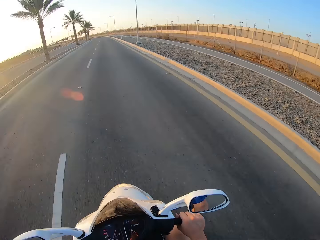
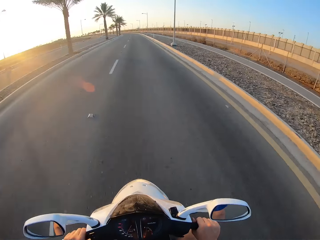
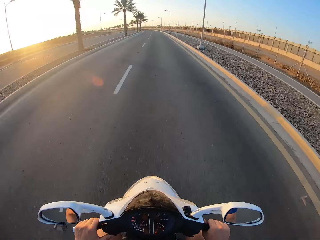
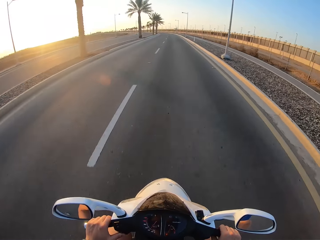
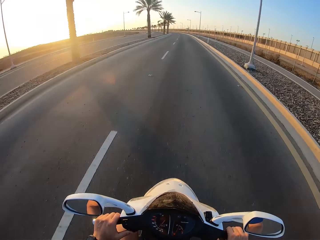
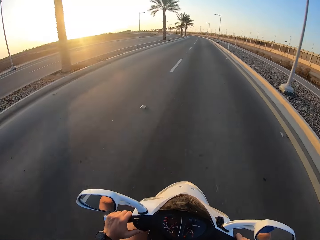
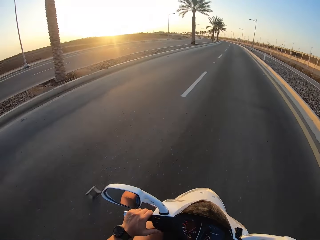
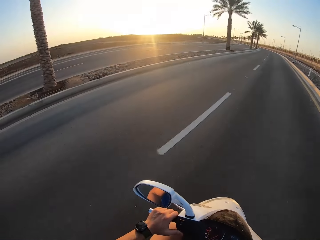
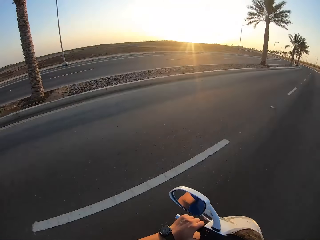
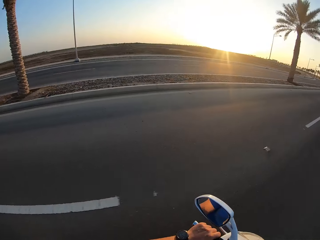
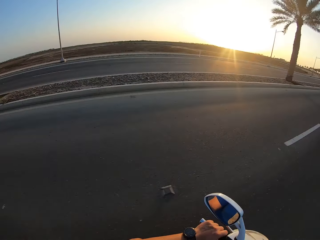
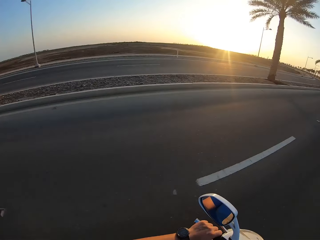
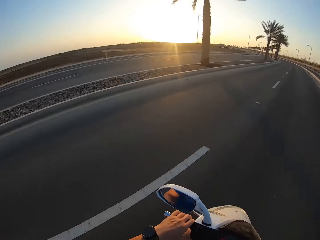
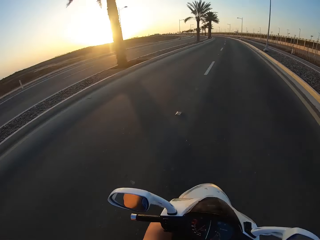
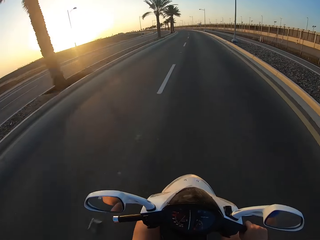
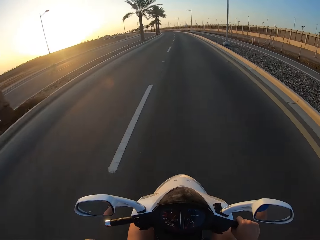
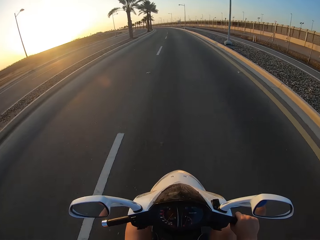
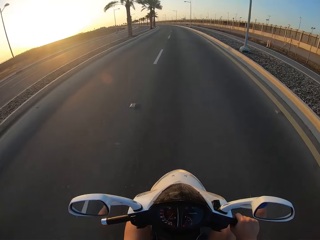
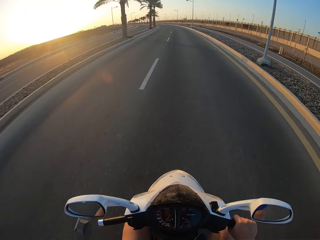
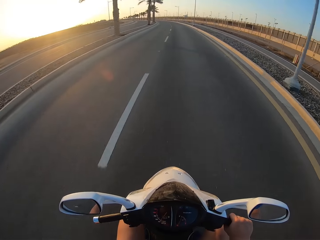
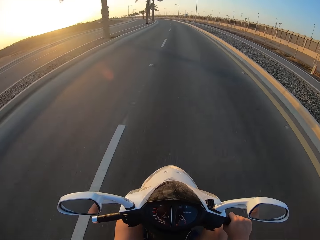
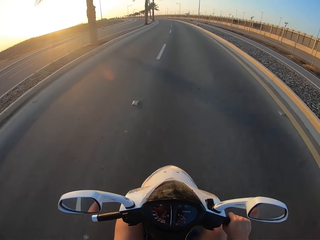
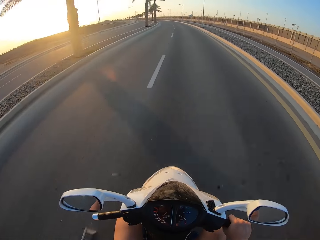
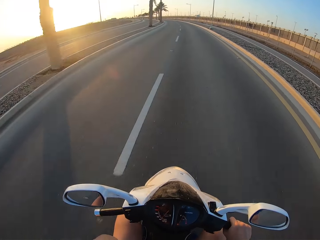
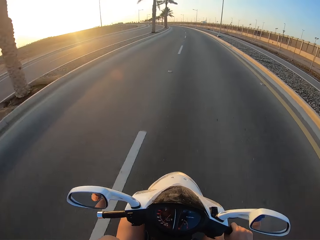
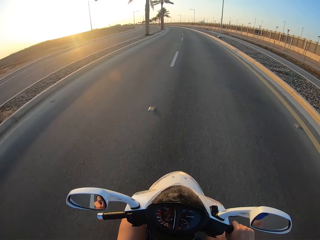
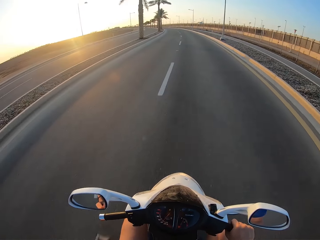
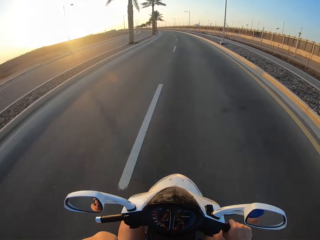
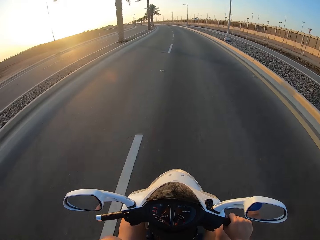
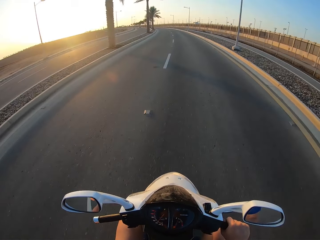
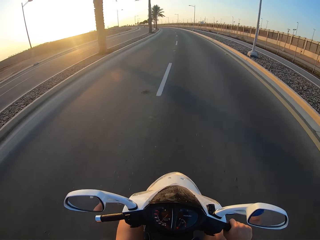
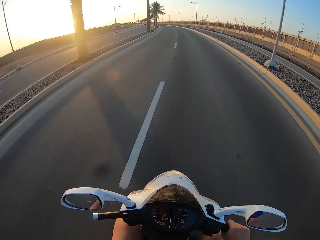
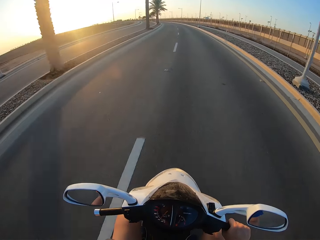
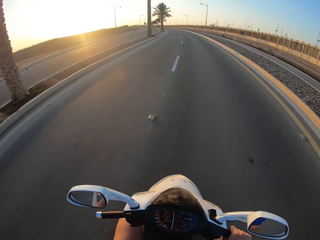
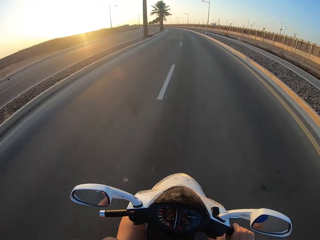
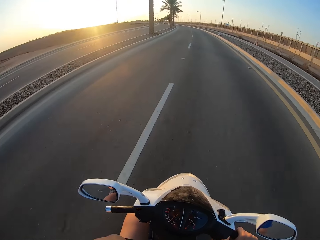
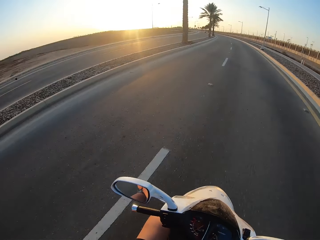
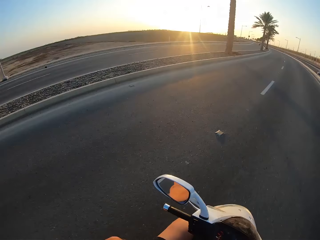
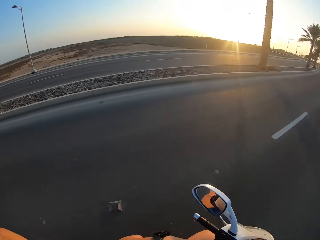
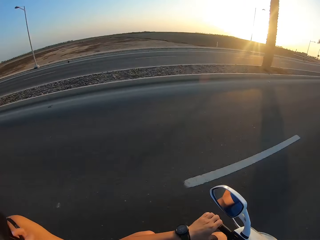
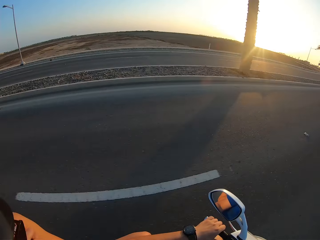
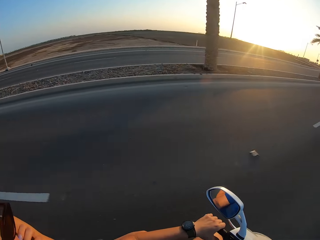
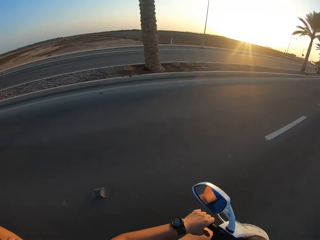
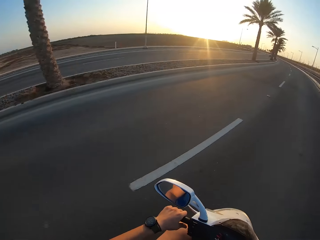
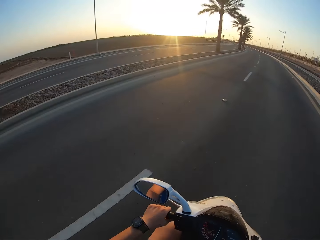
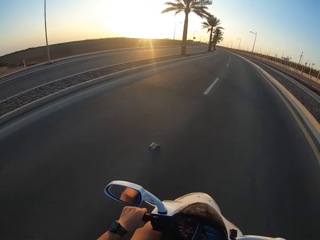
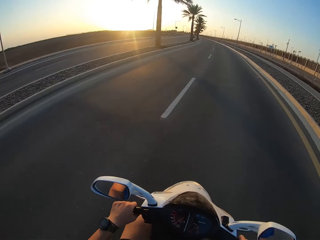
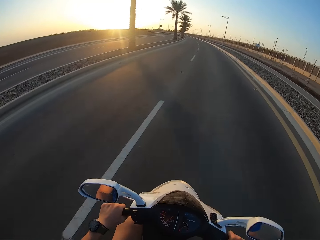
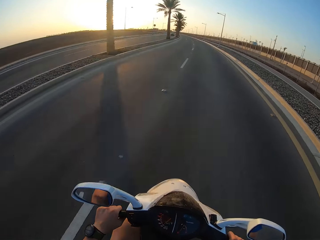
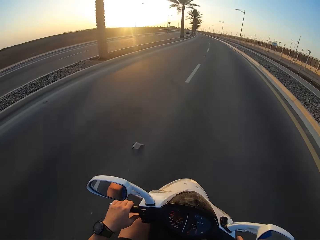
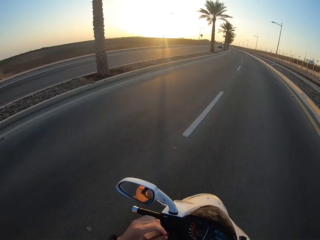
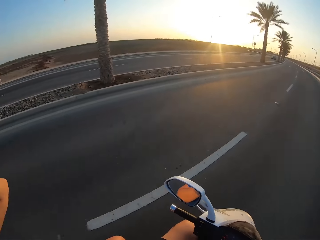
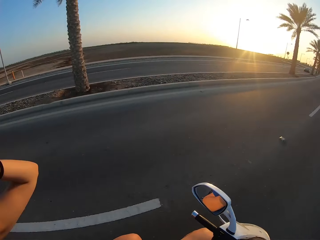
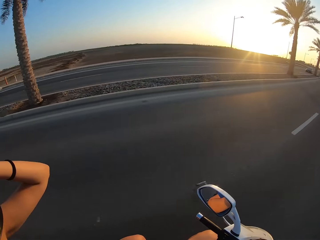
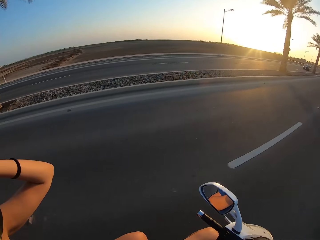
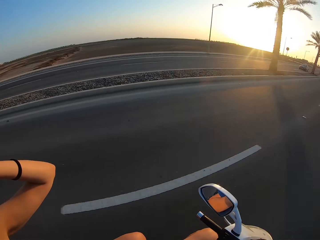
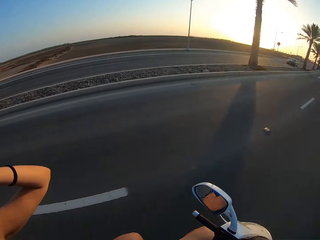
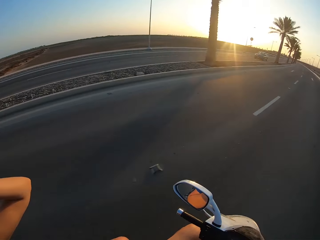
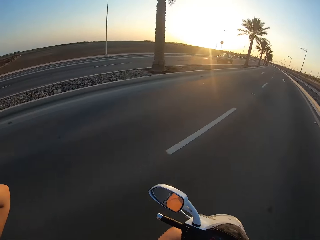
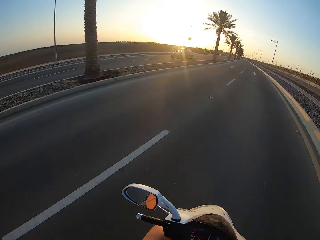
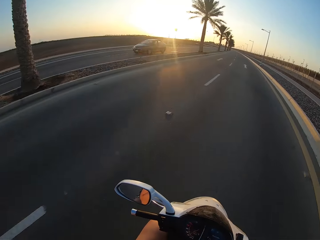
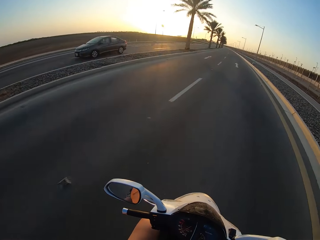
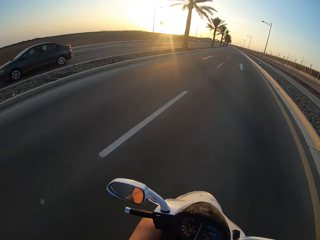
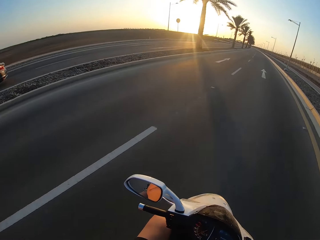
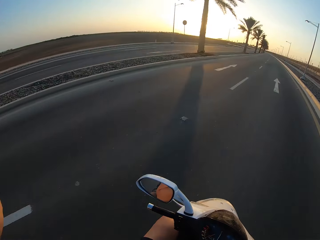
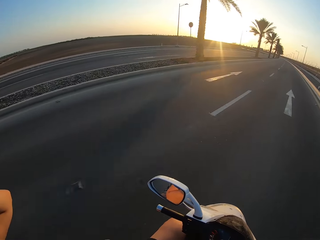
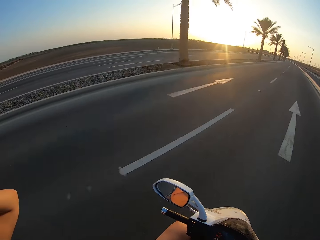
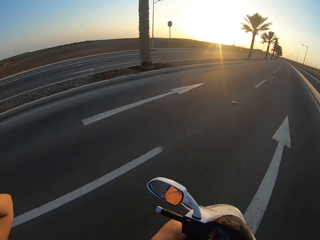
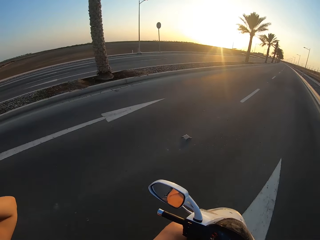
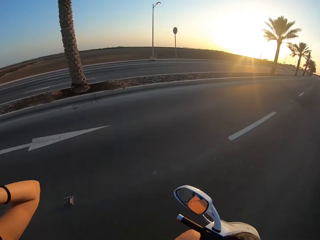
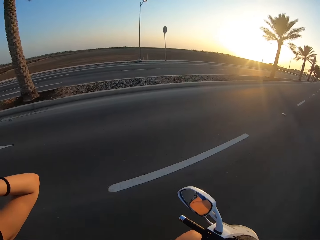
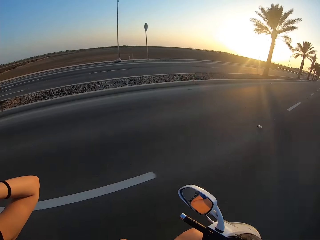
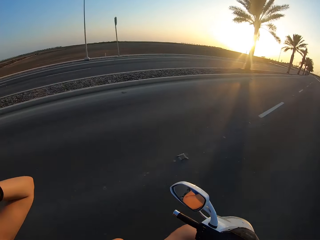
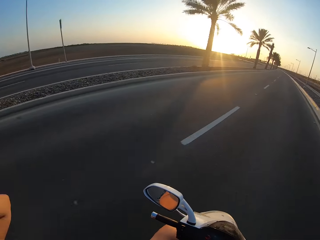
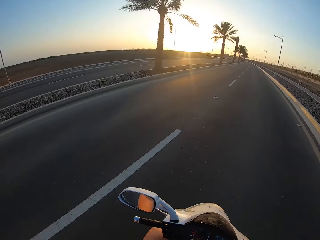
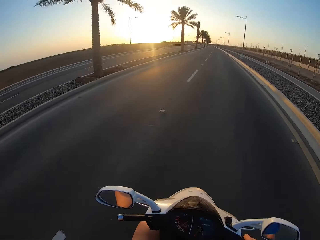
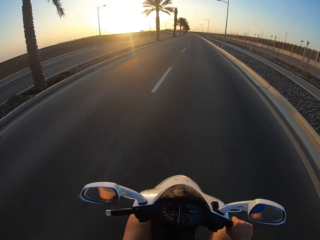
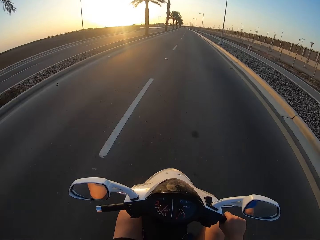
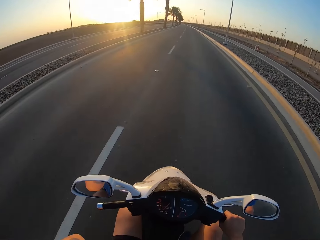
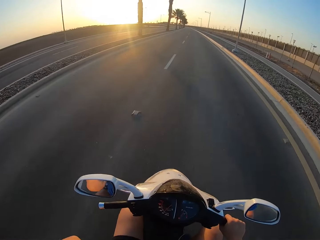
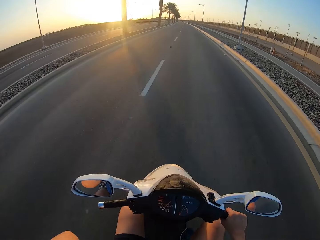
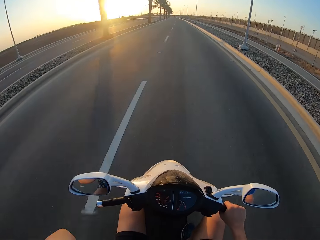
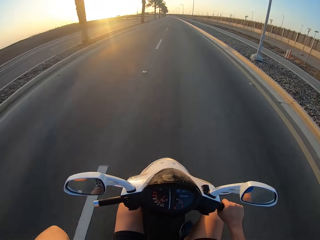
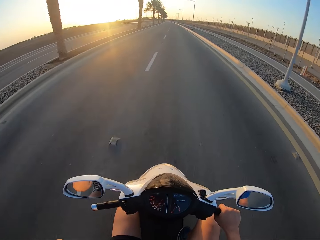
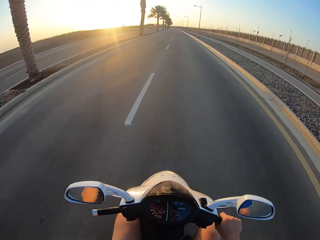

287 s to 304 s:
The camera wearer looks around. They ride the motorbike. They look around. A lady appears. The camera wearer carries the lady. They ride the motorbike on the road. They ride the motorbike on the road again. The lady touches the head. The lady touches the head again.

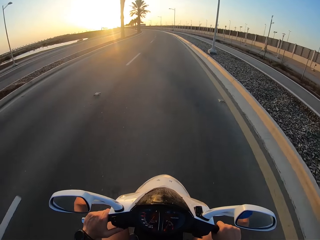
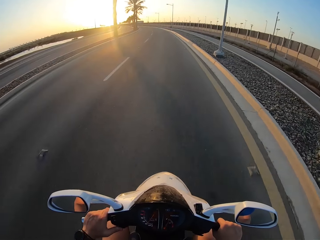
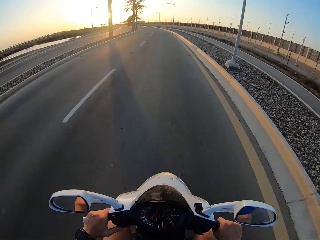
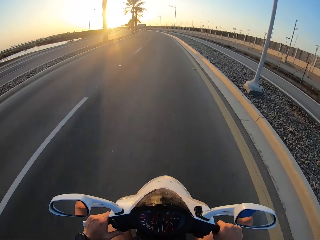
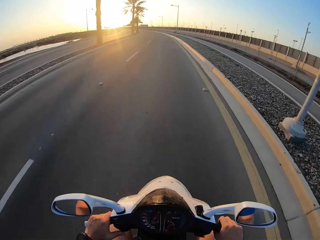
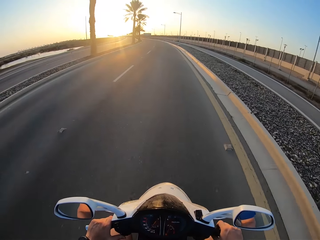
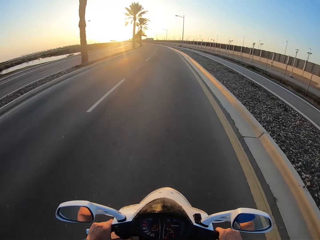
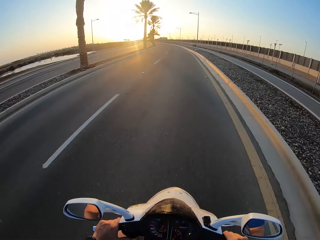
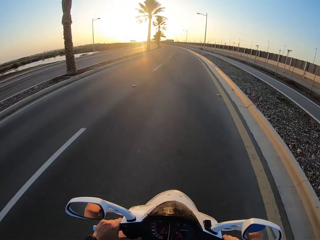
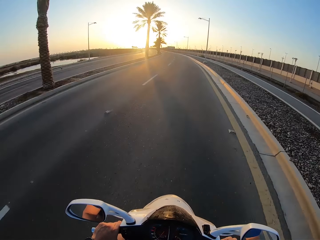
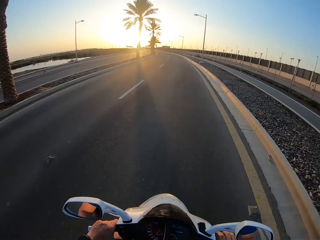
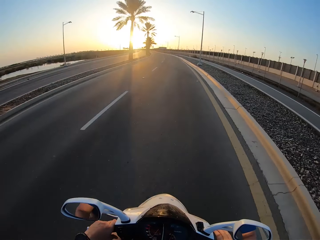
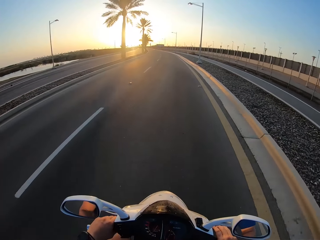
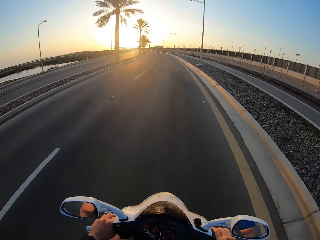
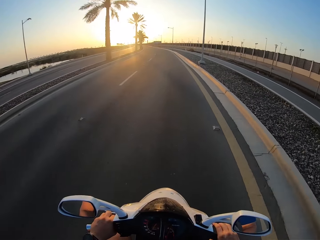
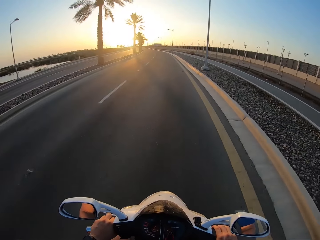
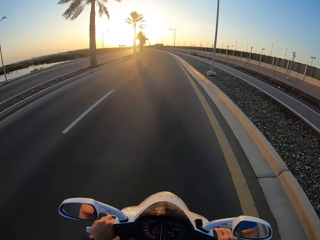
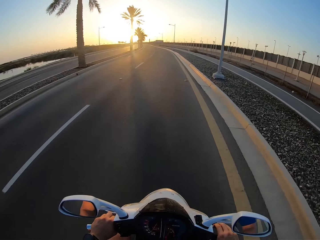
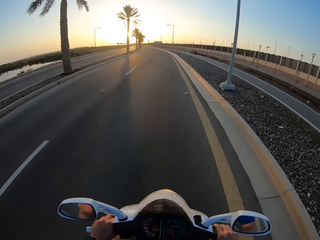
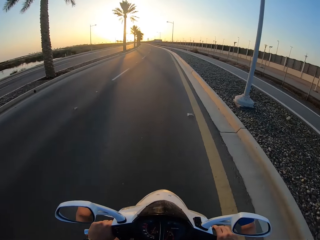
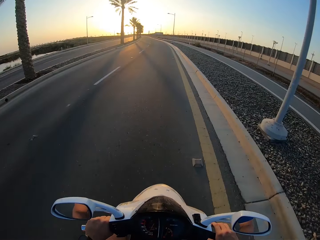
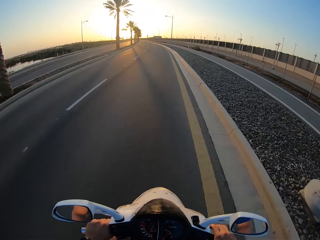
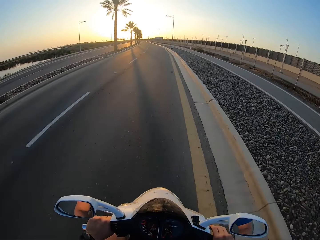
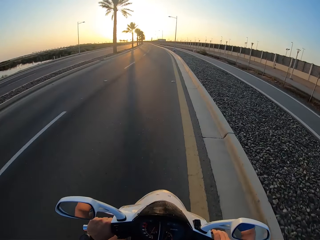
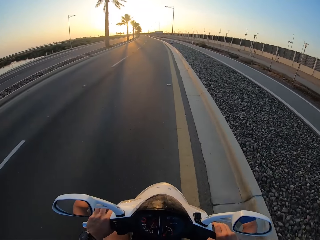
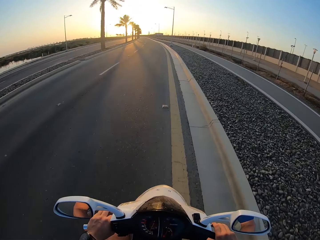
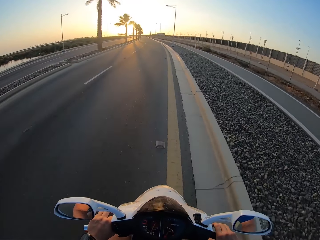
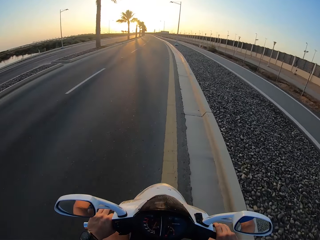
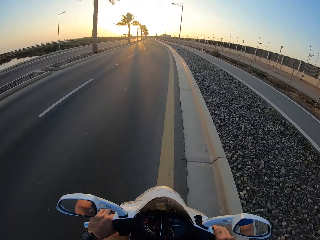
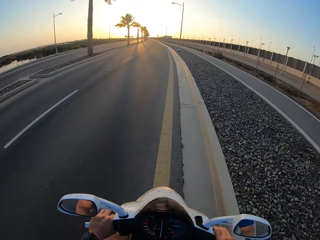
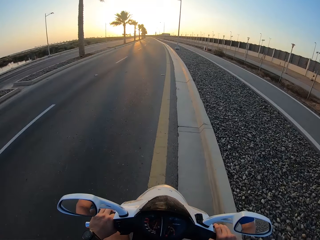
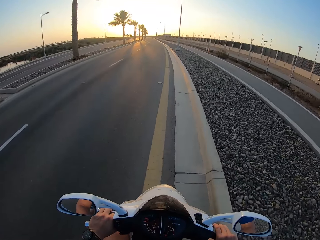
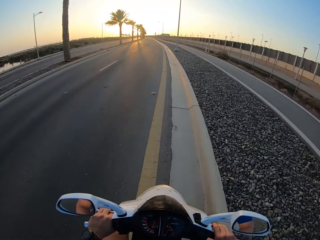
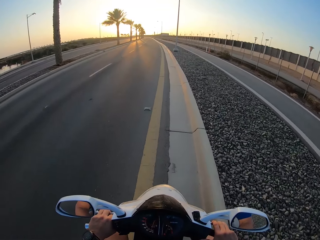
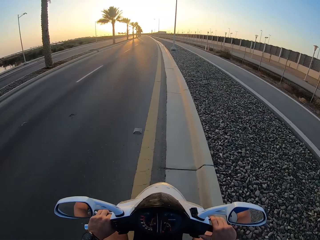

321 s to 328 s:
The camera wearer rides the motorbike.
